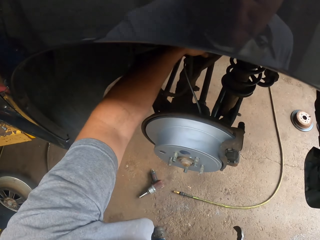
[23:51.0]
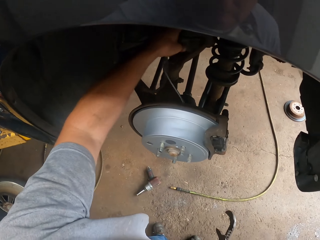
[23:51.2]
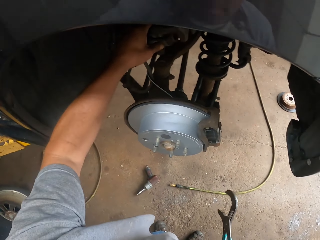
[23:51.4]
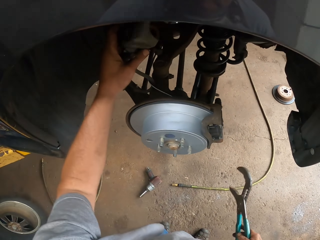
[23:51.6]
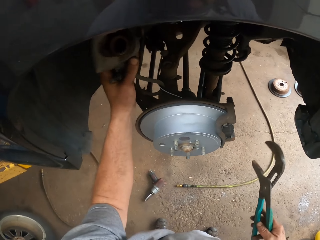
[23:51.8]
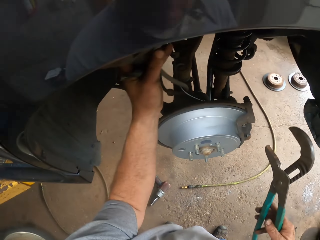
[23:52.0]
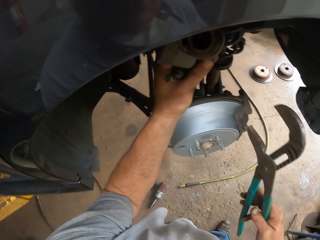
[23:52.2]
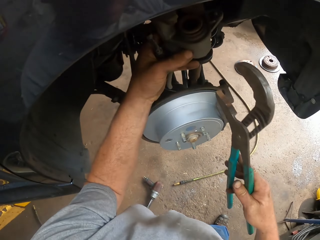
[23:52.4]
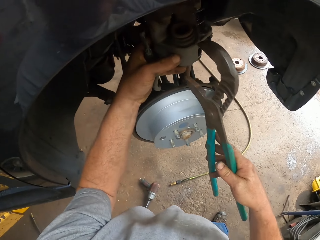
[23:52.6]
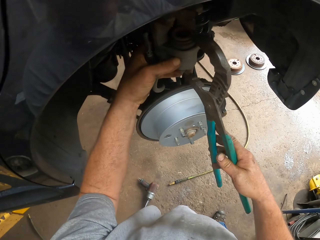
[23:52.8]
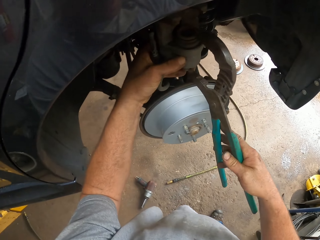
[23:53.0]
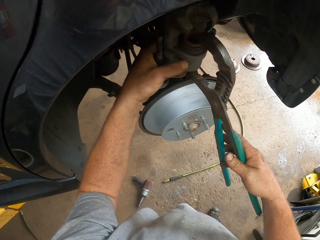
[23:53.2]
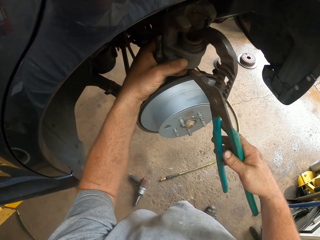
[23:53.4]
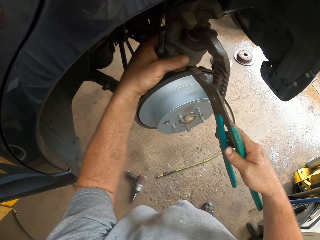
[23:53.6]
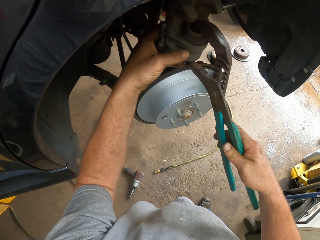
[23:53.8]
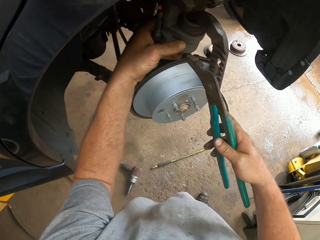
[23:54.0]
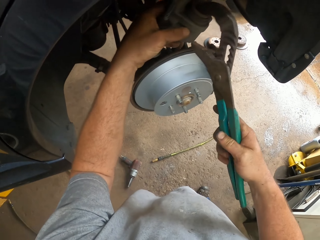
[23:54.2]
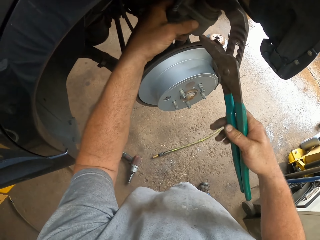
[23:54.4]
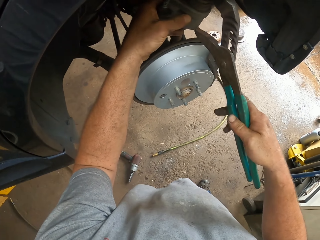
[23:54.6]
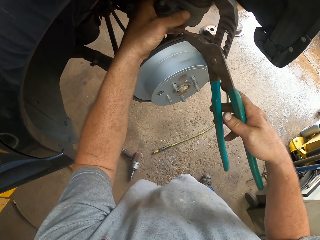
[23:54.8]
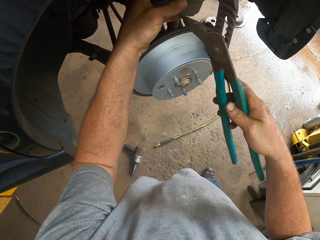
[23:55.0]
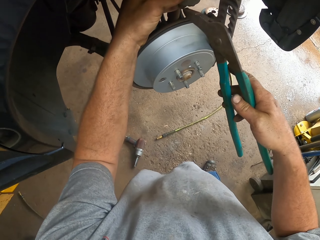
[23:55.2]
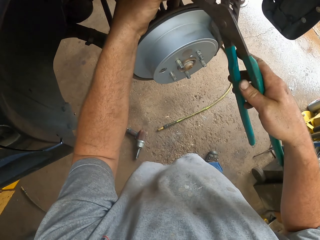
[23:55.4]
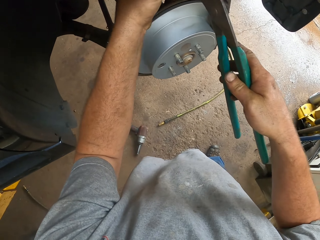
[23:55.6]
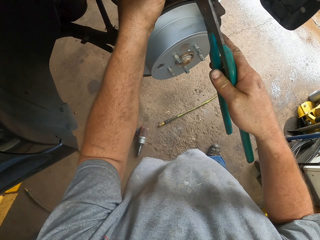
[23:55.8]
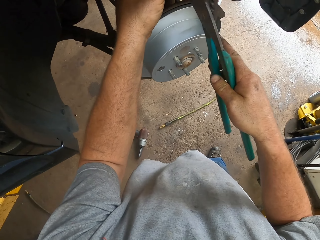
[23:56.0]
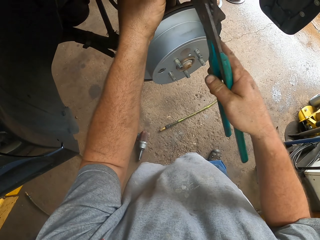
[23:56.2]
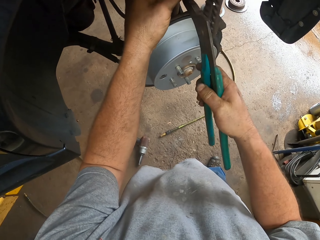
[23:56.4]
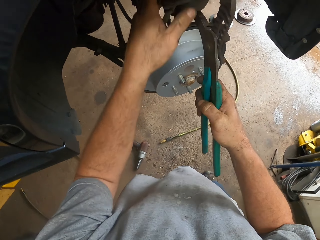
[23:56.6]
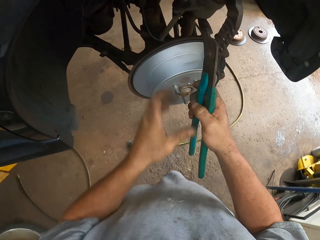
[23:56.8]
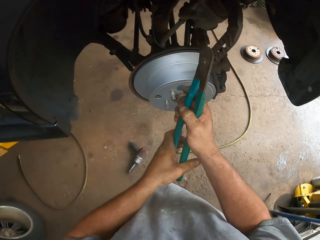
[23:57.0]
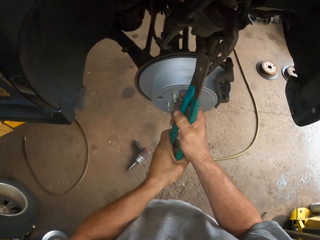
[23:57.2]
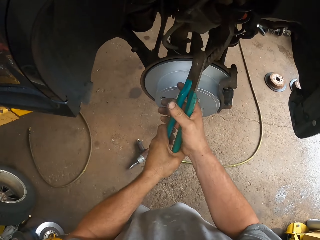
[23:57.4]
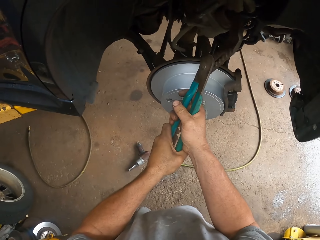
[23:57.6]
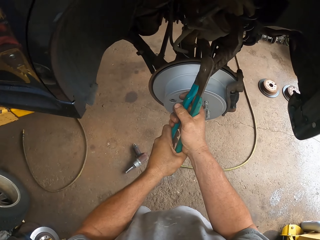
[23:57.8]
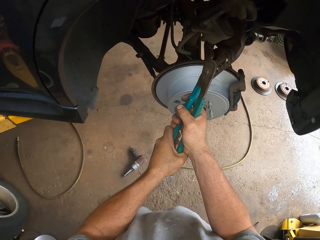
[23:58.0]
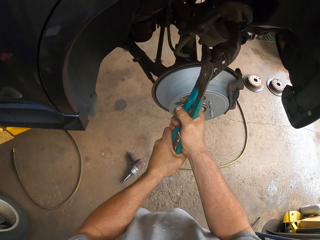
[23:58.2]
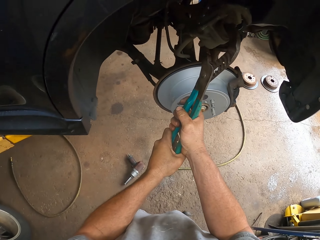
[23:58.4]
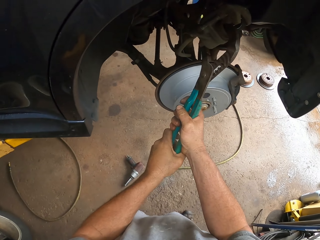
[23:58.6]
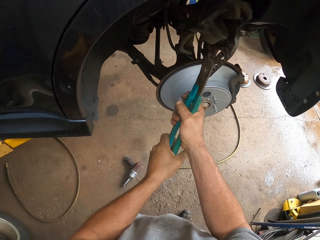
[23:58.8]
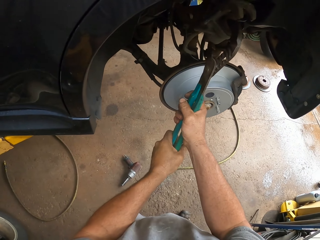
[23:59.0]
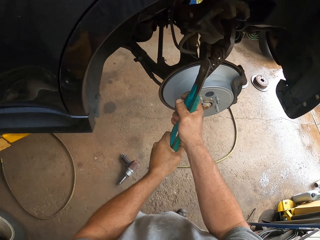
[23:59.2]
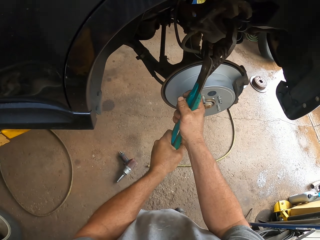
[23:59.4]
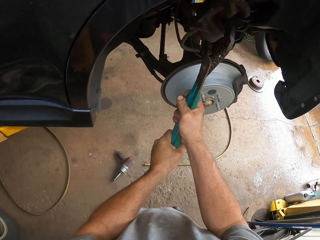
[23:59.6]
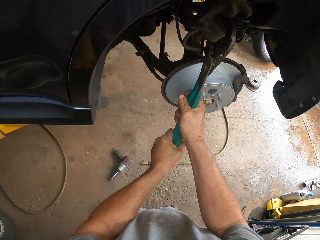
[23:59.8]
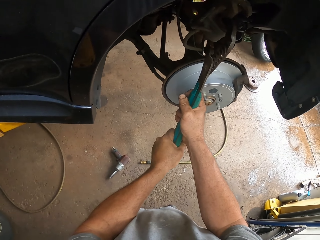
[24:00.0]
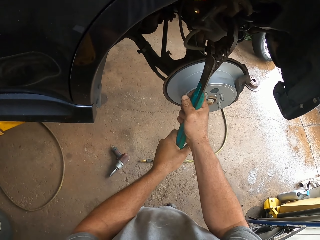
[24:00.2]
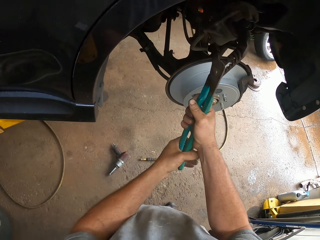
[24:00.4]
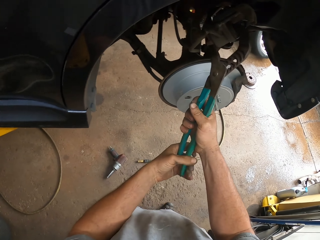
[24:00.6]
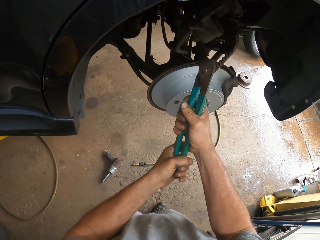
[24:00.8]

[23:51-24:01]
The camera wearer picks up the steering knuckle. He holds the steering knuckle with the clamps. He holds the clamps with both his hands and presses on the steering knuckle with the clamps.

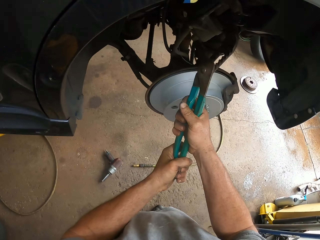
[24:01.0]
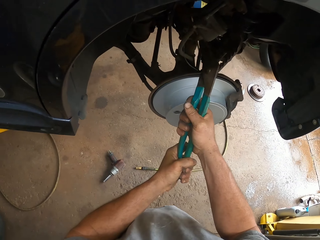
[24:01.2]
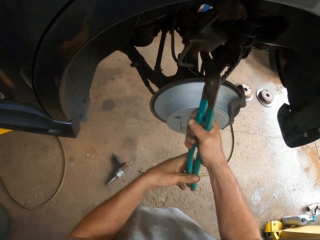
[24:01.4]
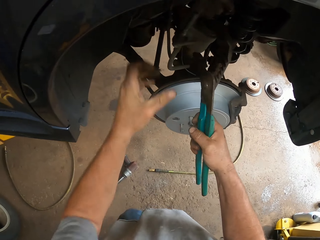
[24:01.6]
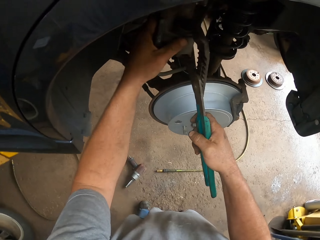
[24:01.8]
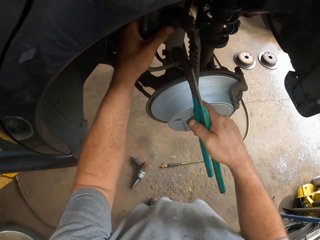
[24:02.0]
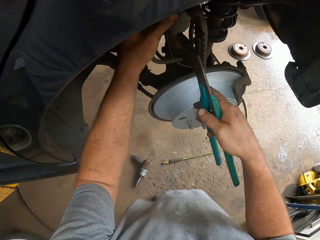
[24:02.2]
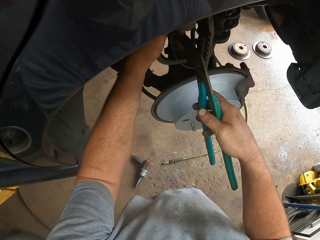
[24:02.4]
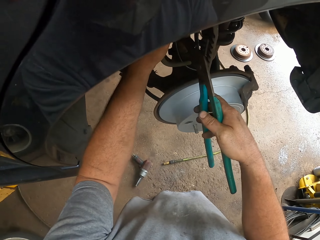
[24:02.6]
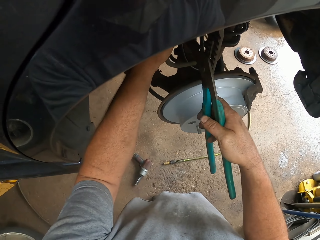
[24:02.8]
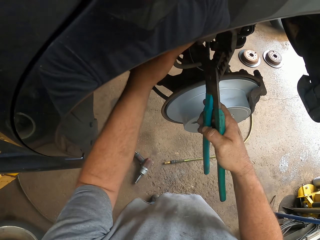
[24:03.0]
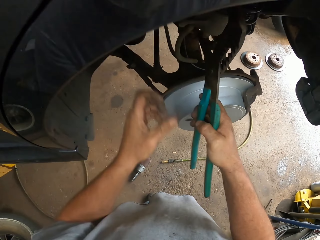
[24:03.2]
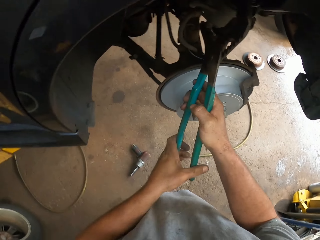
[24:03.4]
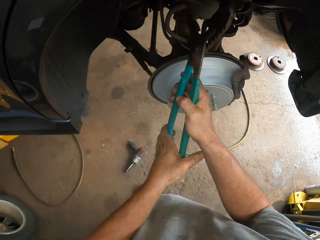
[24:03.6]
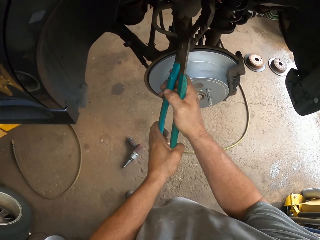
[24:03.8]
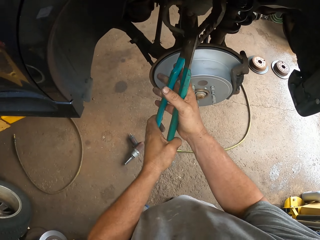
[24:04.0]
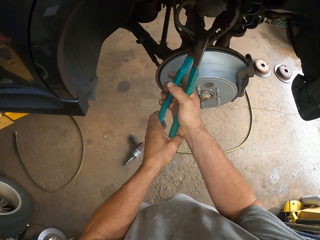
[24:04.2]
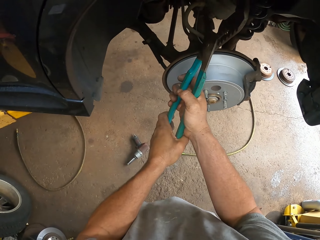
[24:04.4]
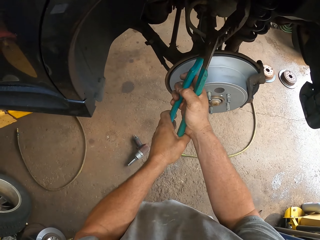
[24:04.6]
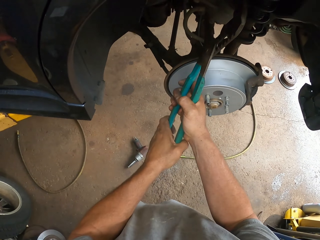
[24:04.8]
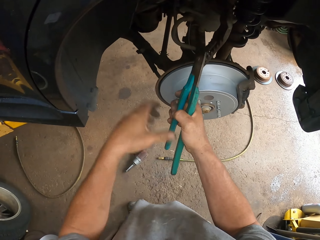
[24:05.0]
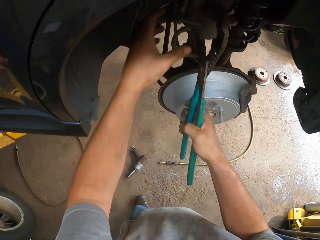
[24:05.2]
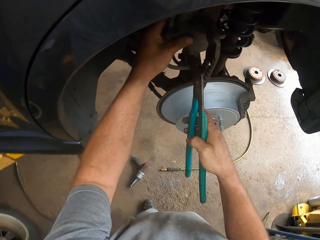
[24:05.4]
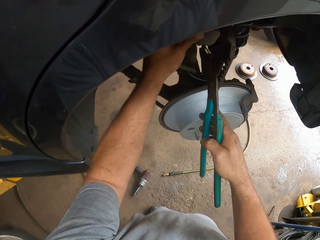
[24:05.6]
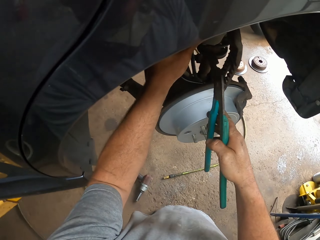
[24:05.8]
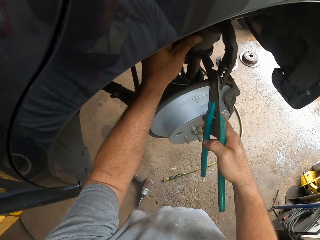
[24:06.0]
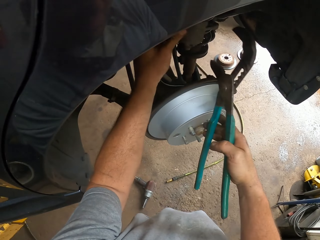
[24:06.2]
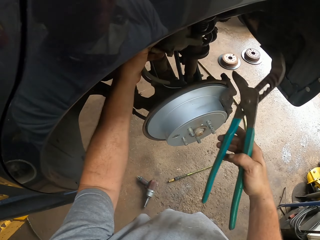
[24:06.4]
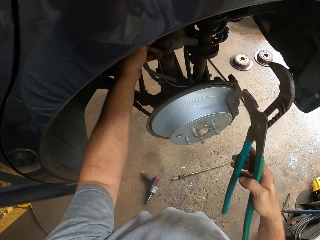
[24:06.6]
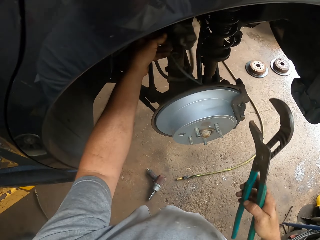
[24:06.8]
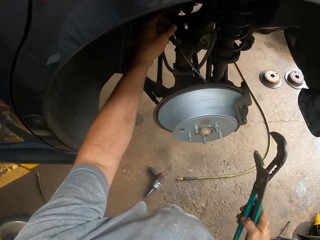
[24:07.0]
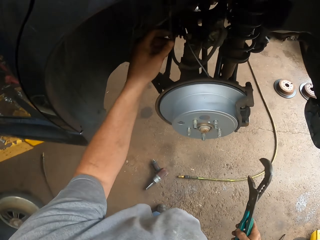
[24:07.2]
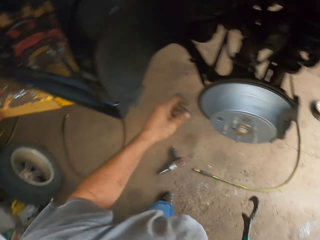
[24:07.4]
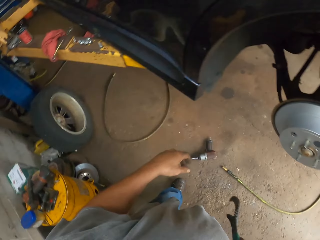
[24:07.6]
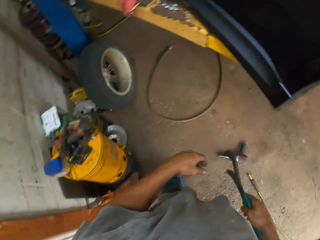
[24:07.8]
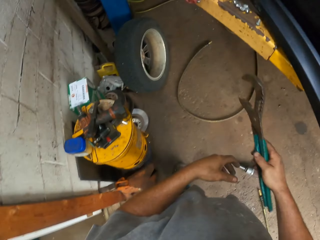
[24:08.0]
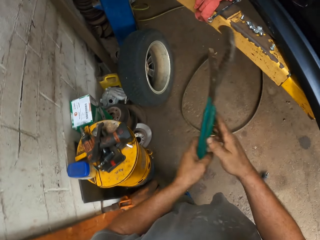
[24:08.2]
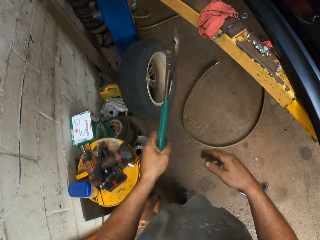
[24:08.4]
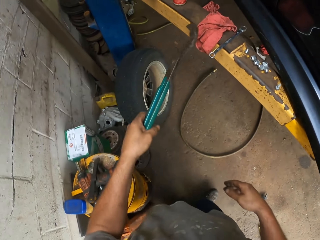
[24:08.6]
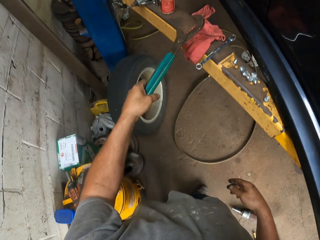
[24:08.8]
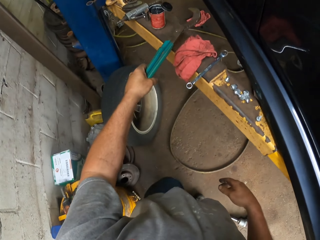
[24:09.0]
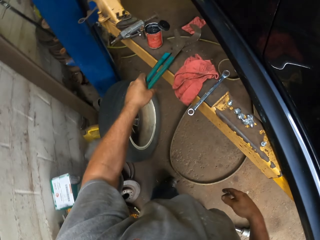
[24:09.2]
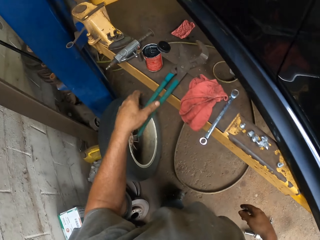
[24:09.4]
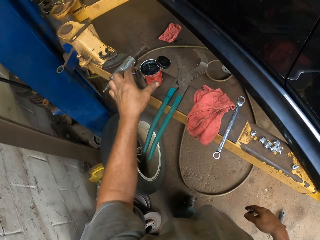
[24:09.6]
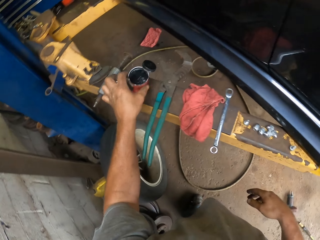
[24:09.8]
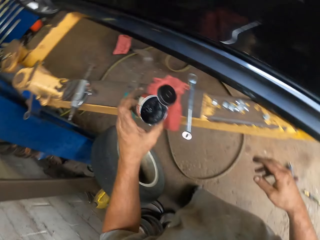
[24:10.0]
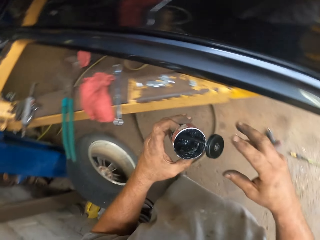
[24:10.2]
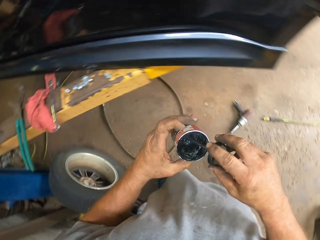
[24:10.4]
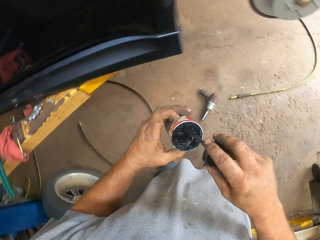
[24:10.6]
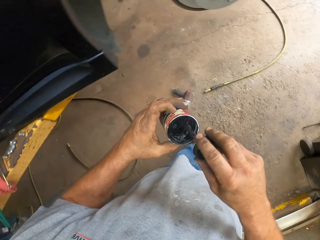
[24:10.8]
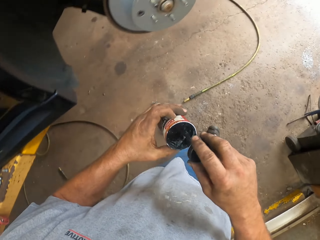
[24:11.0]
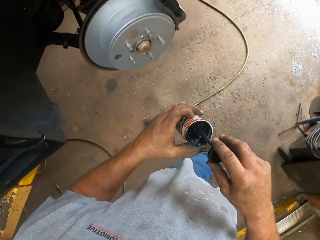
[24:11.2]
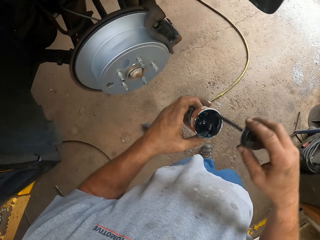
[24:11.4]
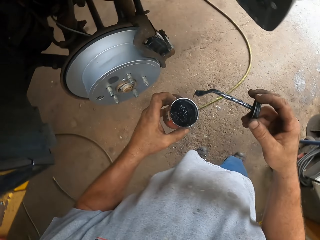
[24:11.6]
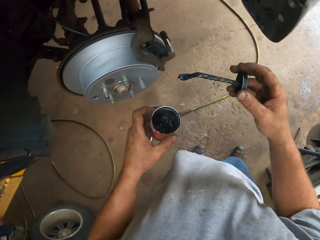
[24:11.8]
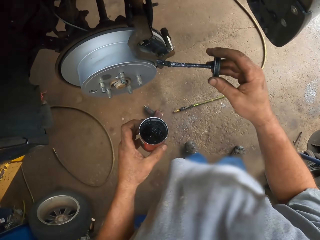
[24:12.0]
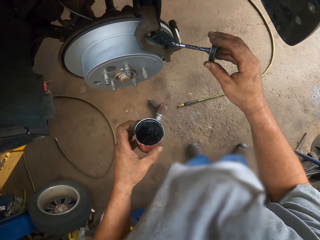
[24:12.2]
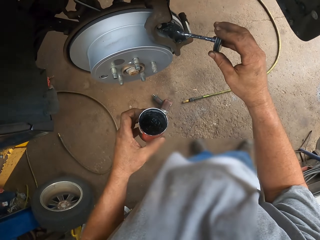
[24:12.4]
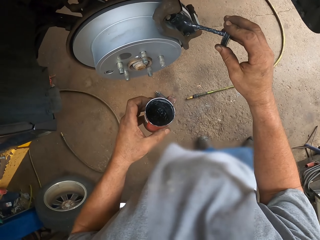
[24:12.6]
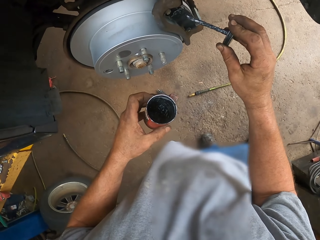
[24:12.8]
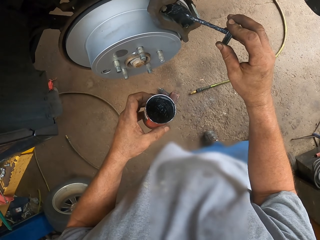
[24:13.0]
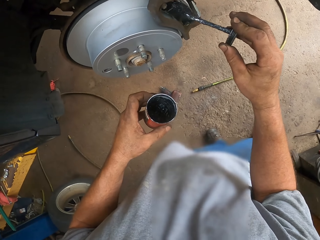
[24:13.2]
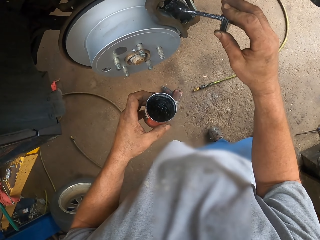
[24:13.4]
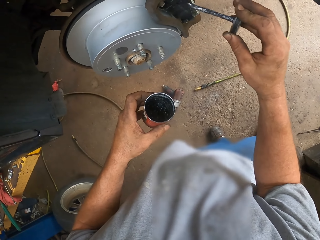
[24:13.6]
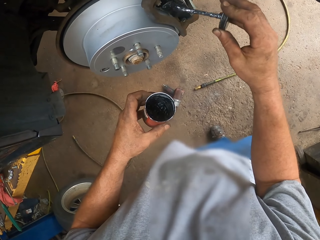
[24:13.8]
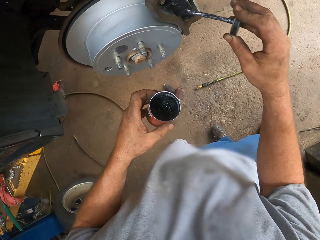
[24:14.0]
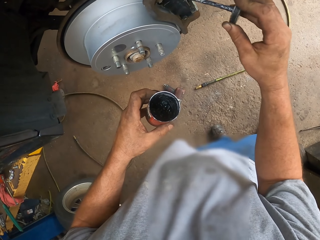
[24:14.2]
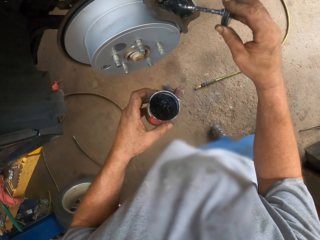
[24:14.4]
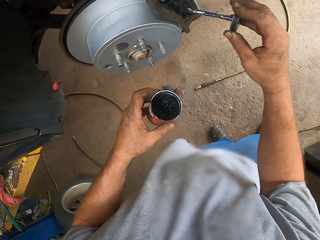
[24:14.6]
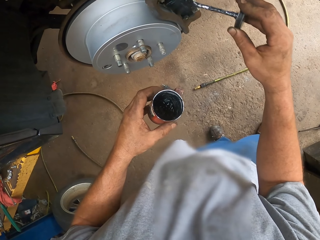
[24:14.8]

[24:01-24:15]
The camera wearer holds the steering knuckle with his left hand. He adjusts the steering knuckle. He holds the clamps with both his hands and presses on the steering knuckle with the clamps. He removes the steering knuckle from the clamps. He moves towards the platform. He places the clamps in his left hand. He places the clamps on the platform. He picks up the can of tar. He stirs the oil with a piece of metal. He moves towards the car. He applies oil on the brake pads.
